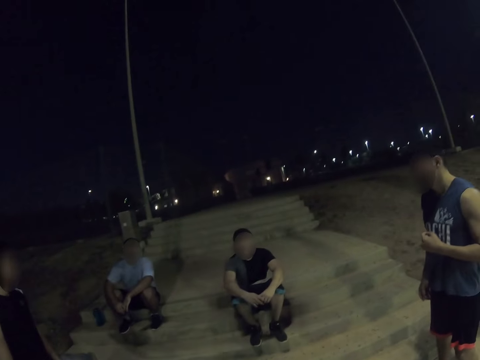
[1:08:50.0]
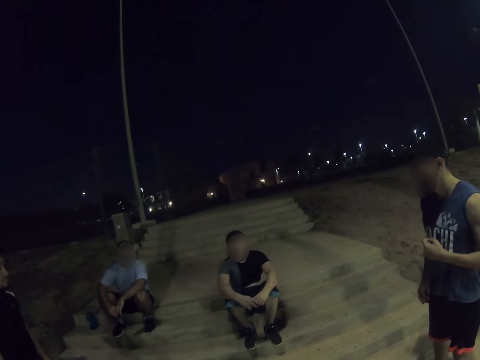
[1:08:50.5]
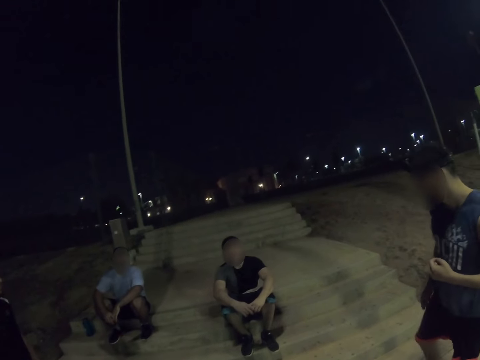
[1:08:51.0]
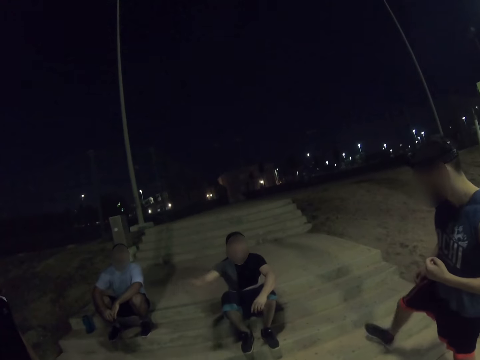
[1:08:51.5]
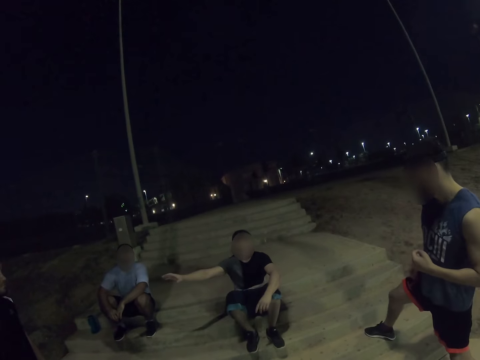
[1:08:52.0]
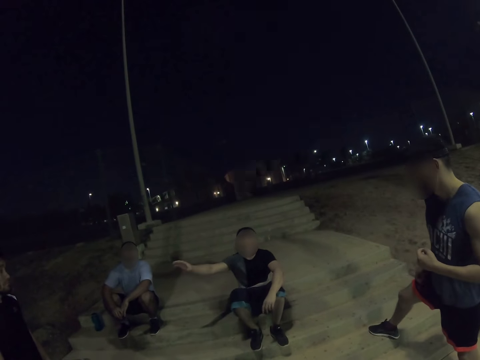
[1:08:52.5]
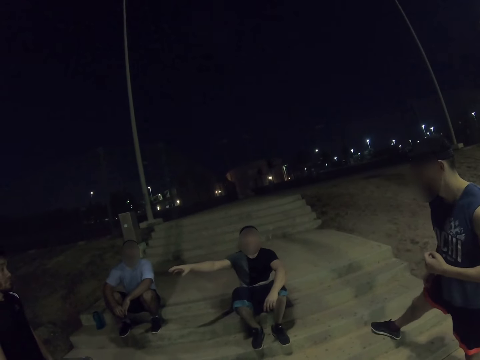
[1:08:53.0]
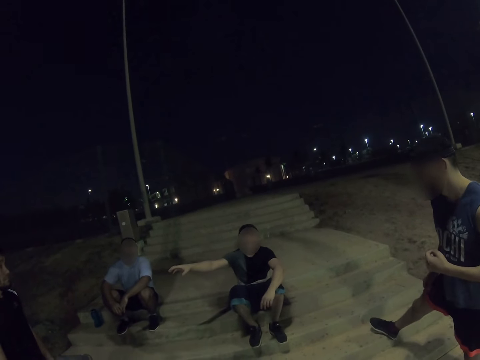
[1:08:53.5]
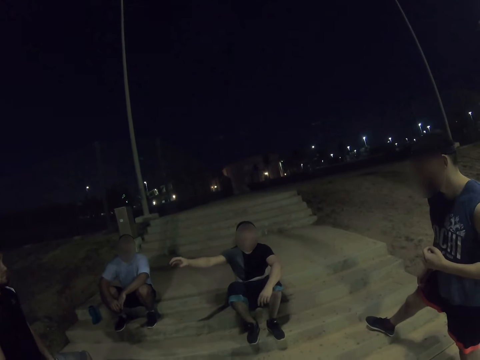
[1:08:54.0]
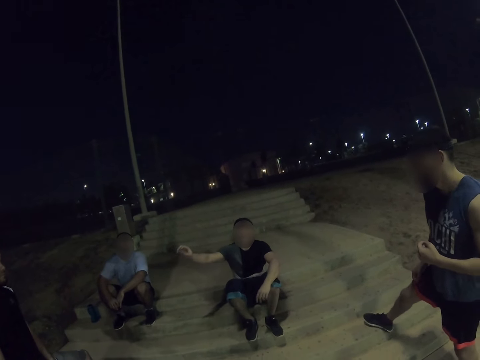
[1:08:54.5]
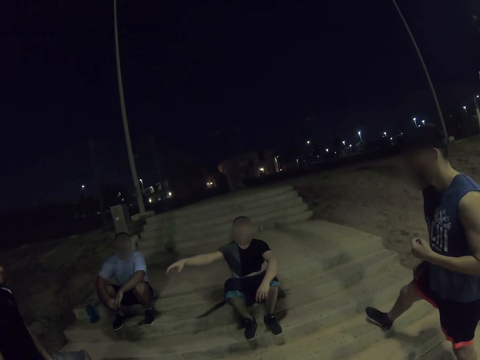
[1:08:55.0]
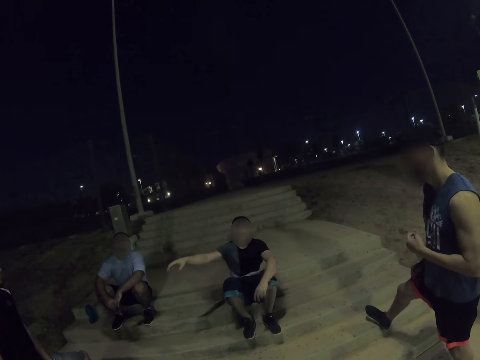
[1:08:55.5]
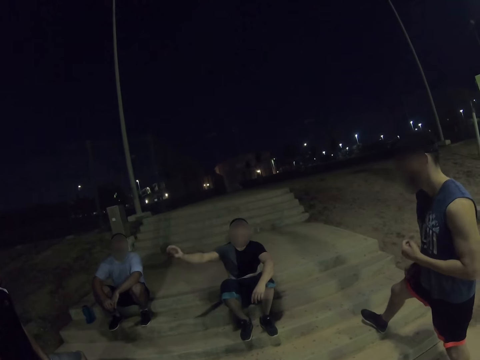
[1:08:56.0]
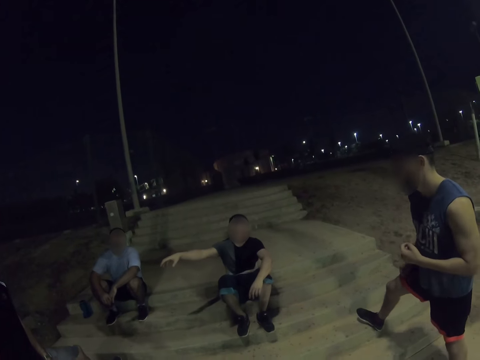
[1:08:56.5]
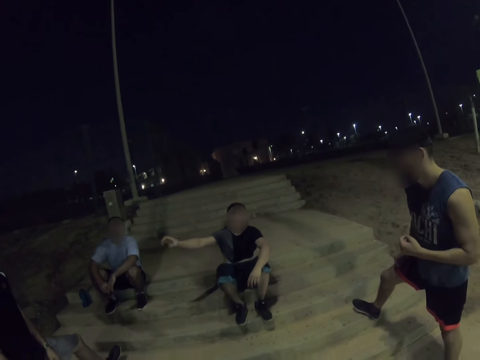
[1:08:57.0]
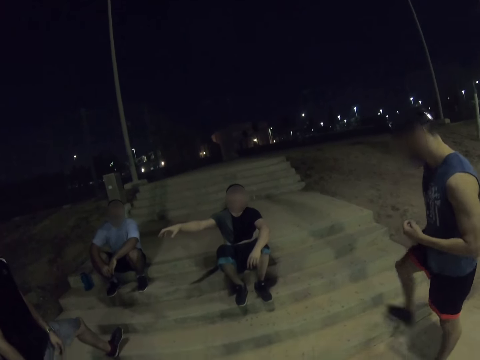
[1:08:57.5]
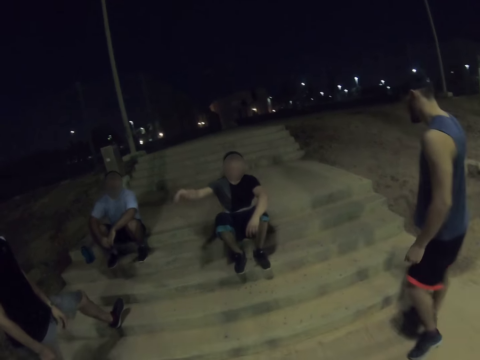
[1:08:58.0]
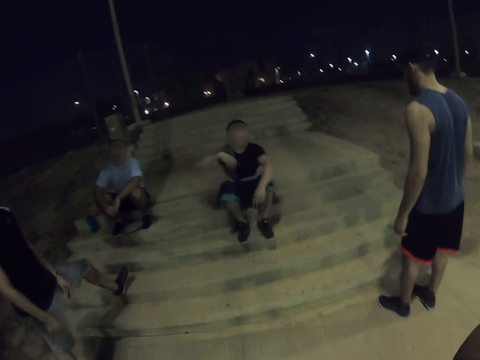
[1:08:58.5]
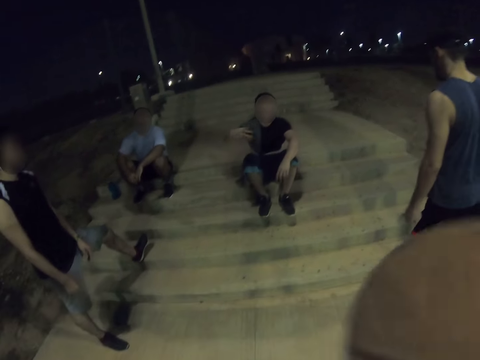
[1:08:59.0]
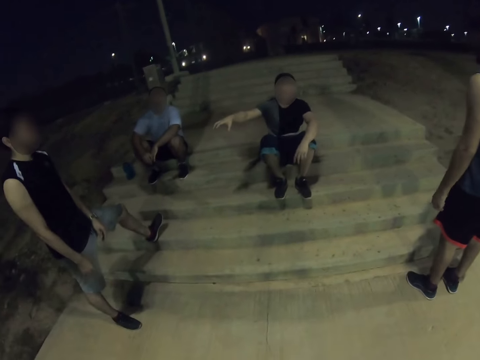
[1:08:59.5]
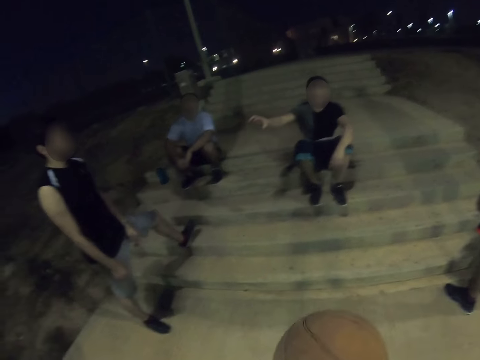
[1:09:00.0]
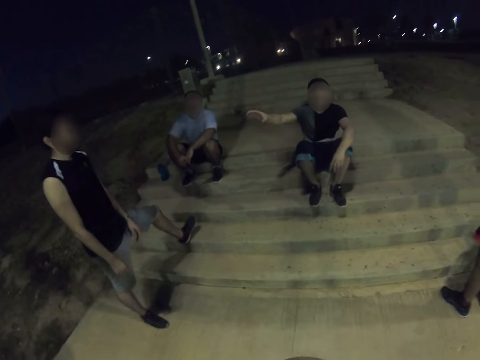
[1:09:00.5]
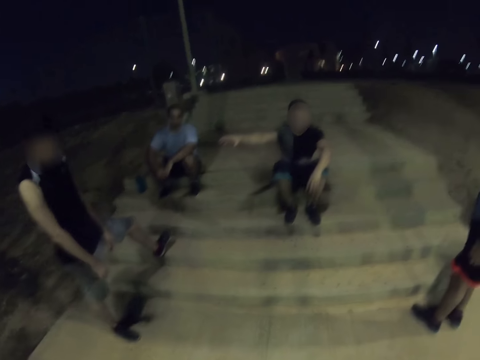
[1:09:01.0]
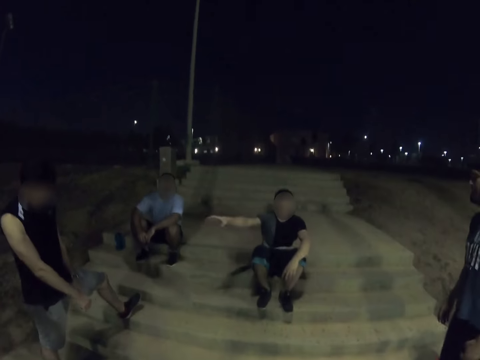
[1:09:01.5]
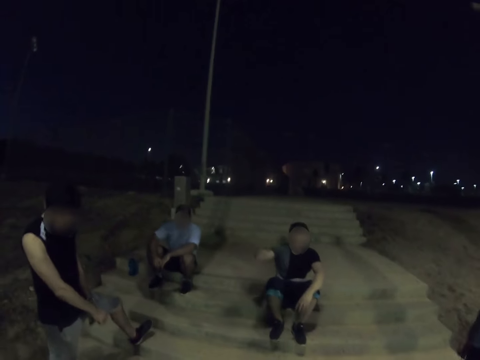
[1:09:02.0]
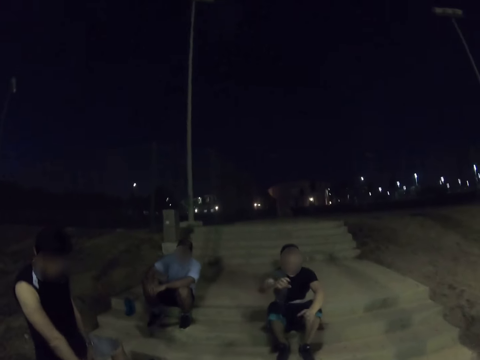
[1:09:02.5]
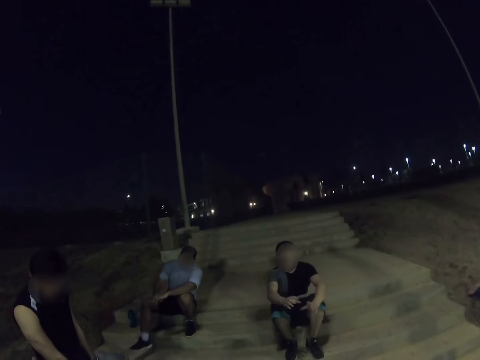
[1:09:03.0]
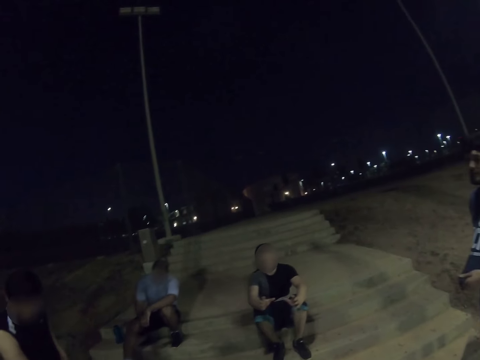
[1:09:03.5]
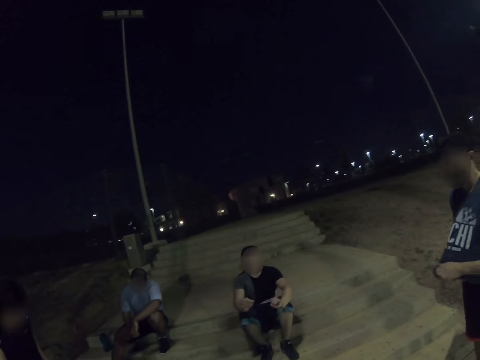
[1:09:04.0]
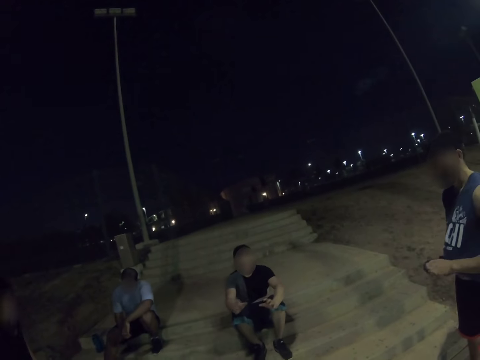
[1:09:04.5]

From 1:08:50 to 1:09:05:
A man gestures and converses. The man moves his hands side to side.

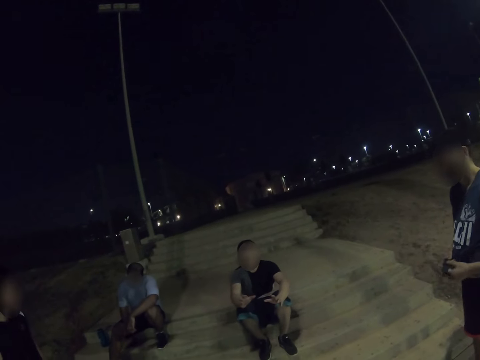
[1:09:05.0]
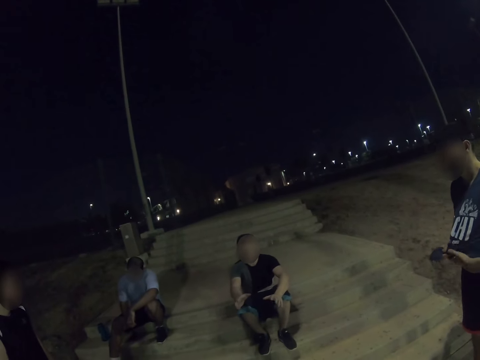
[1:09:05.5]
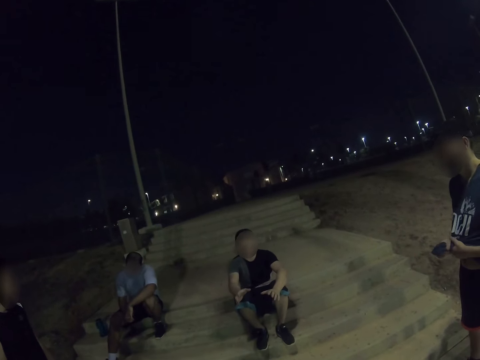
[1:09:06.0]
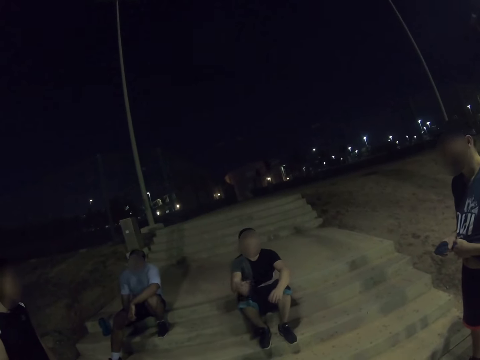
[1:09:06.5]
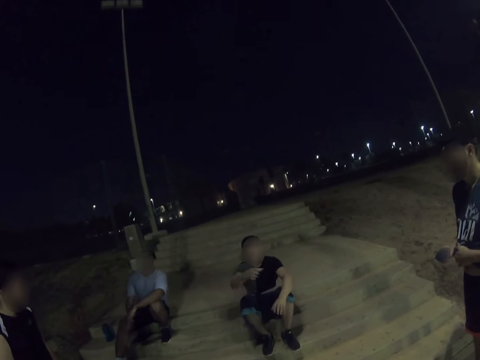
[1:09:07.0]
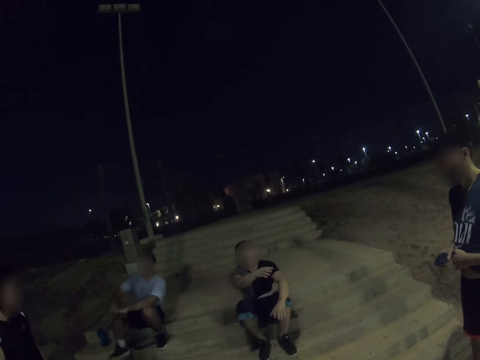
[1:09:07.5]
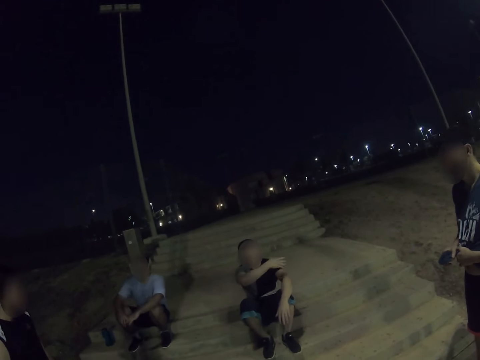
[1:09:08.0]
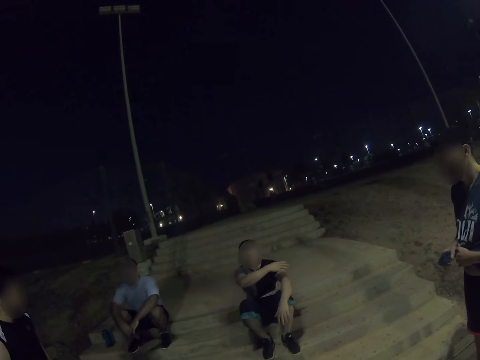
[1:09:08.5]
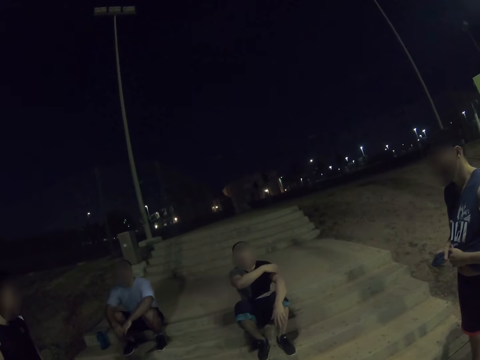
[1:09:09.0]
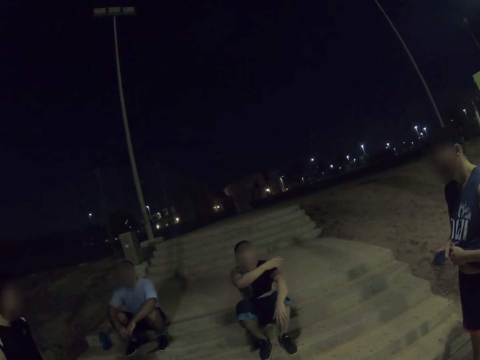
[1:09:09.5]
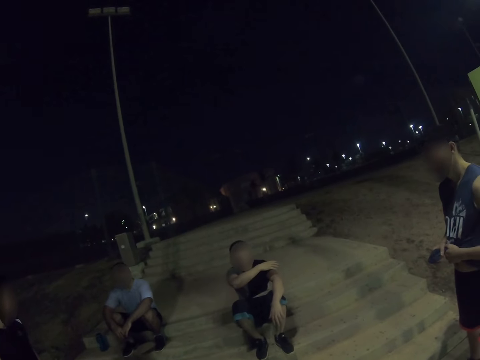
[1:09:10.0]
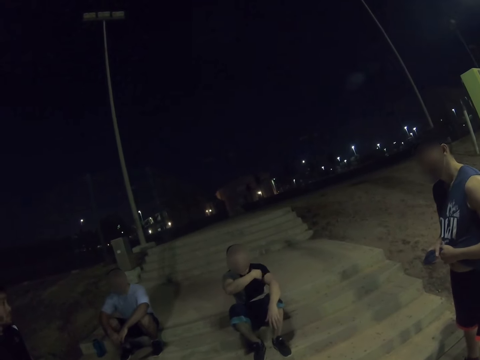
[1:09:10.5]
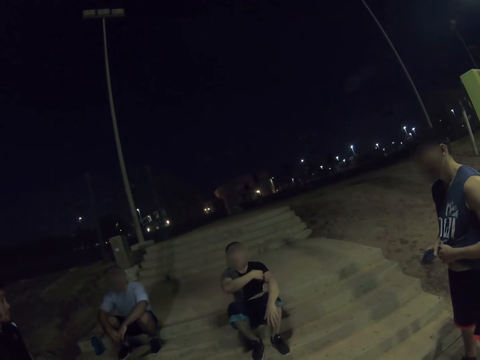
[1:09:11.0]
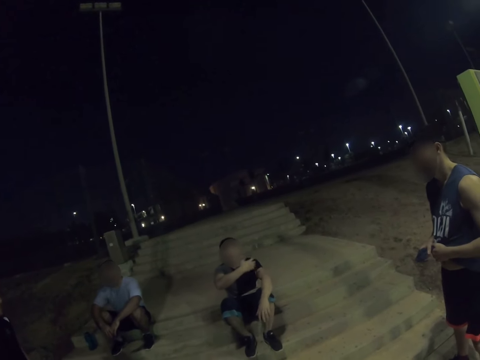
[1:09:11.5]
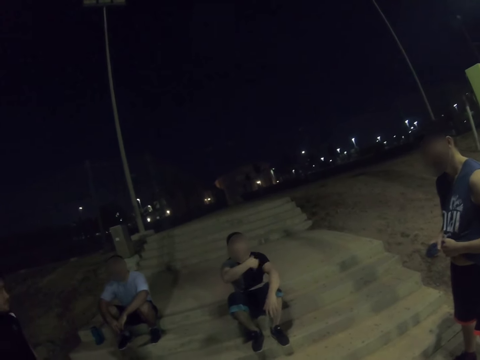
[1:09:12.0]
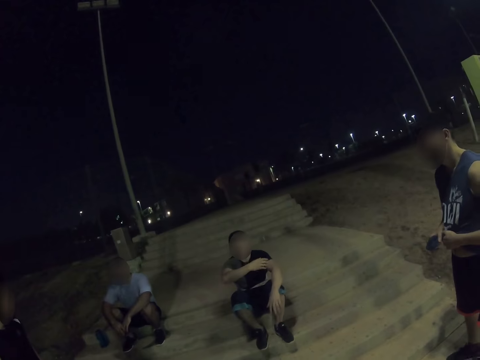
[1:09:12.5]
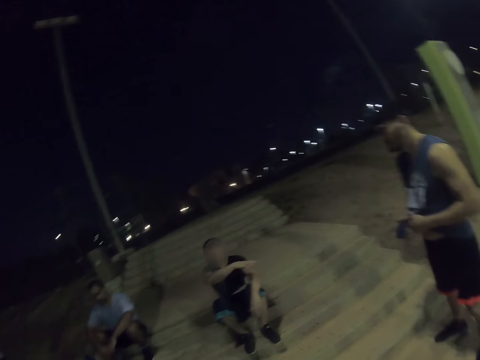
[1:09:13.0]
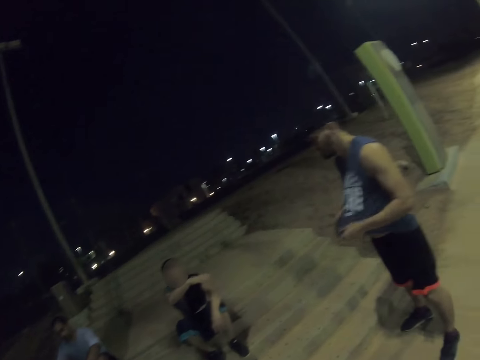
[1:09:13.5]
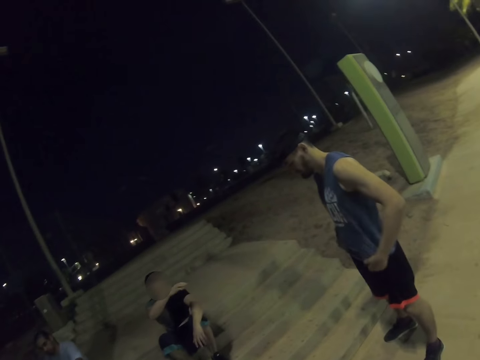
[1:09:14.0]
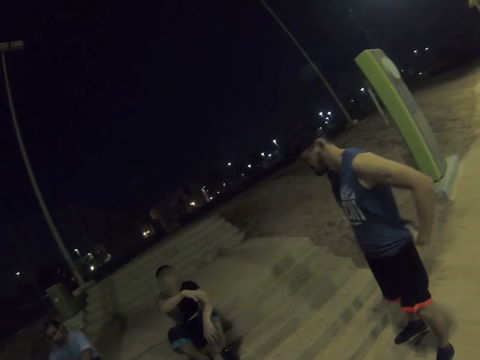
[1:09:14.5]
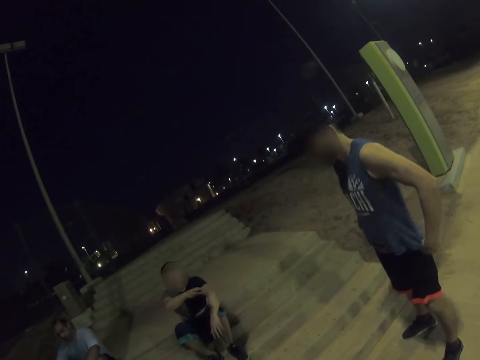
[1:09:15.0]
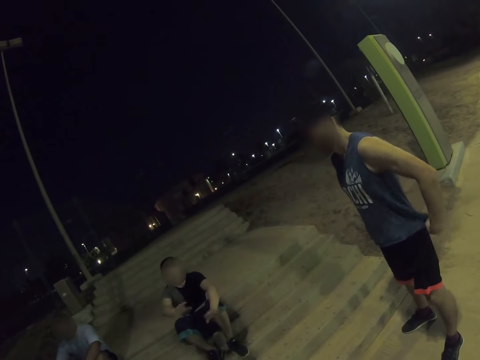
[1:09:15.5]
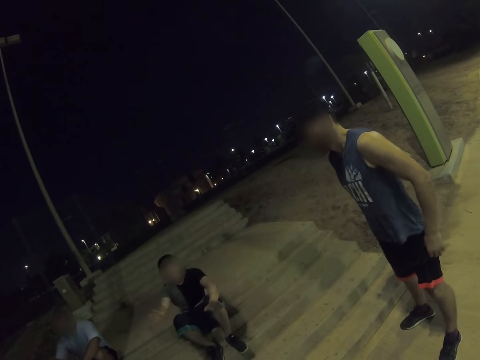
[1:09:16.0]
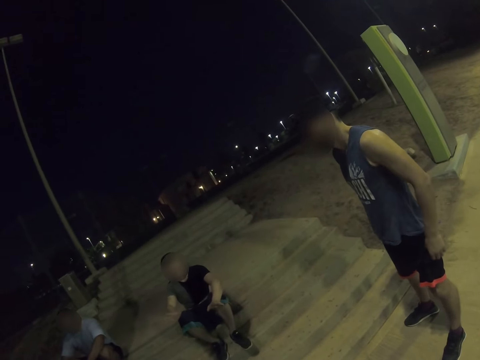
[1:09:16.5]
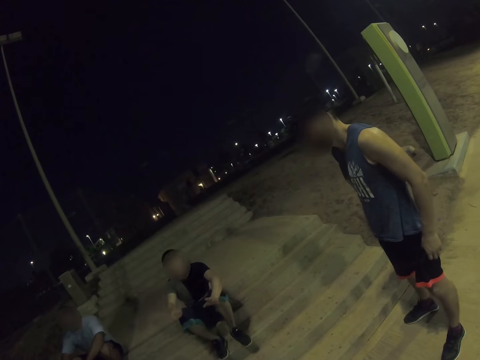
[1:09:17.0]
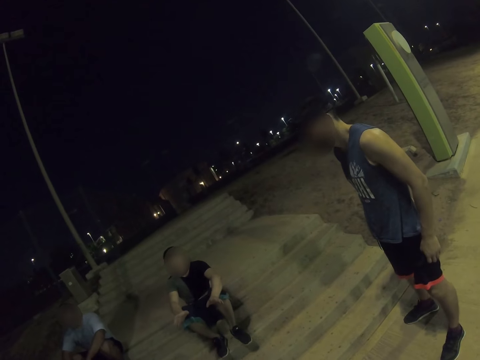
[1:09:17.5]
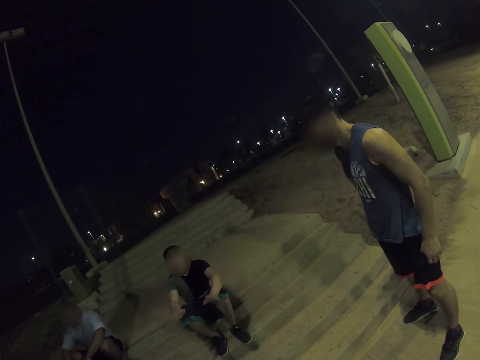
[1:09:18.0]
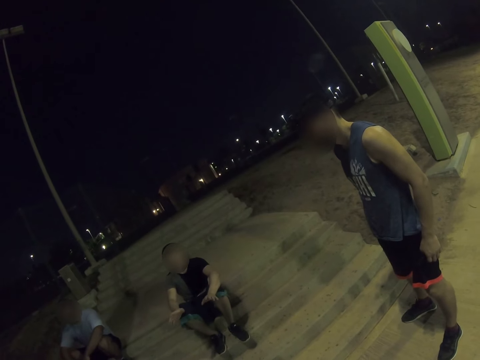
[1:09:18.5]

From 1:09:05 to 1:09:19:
A person talks to the camera wearer and two other people.
